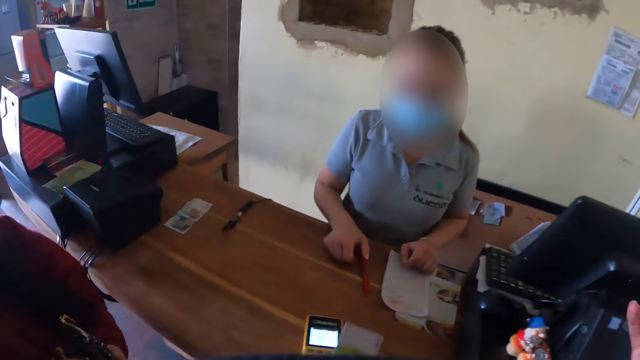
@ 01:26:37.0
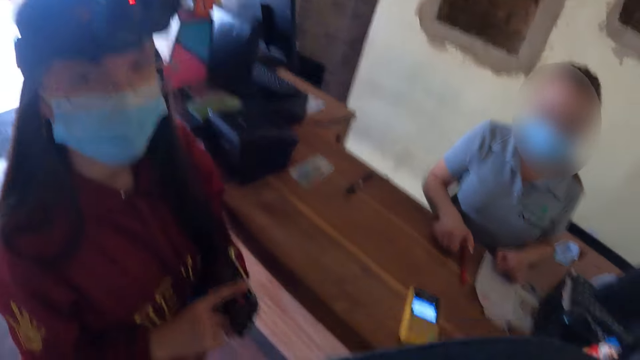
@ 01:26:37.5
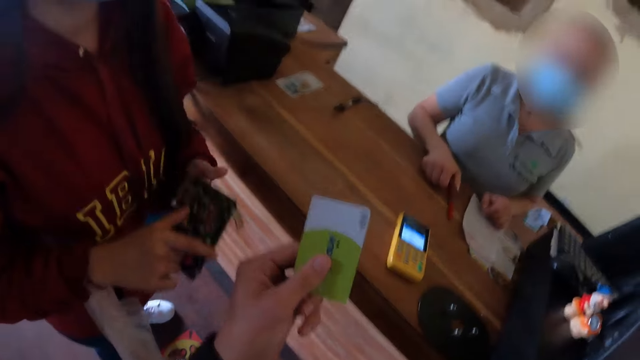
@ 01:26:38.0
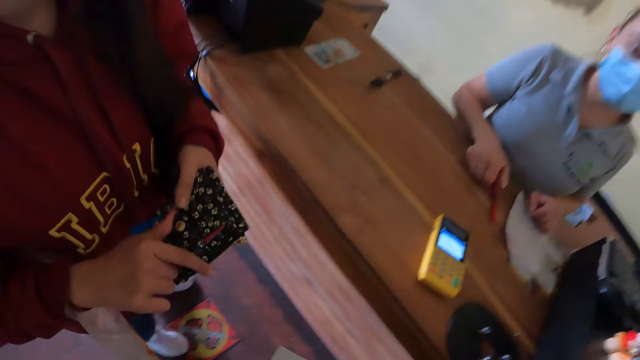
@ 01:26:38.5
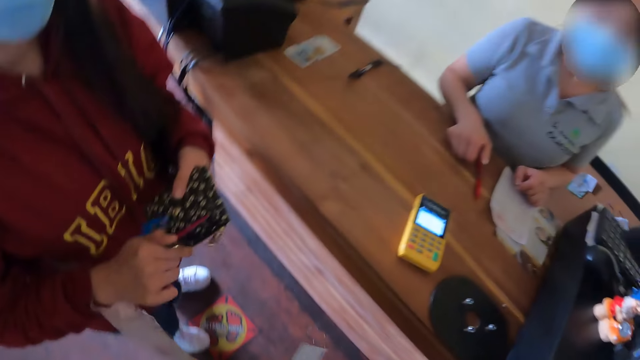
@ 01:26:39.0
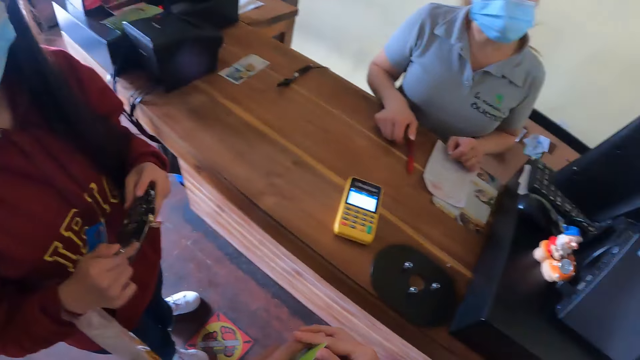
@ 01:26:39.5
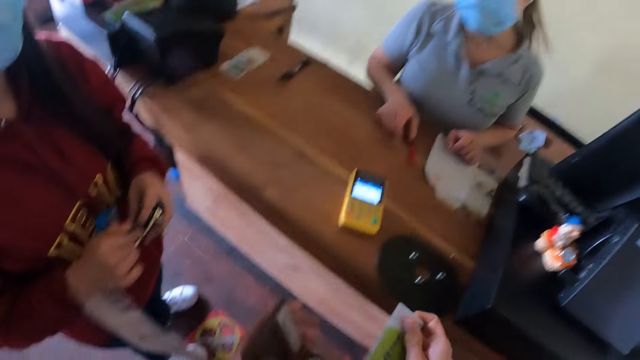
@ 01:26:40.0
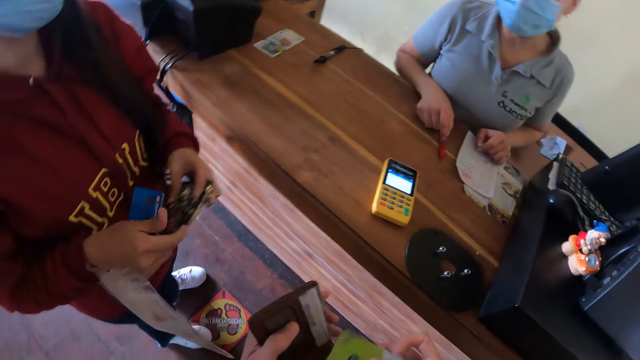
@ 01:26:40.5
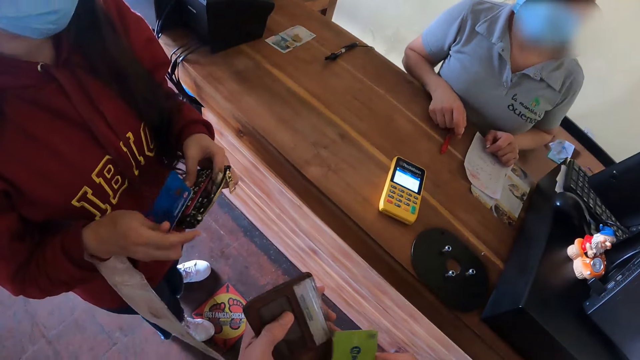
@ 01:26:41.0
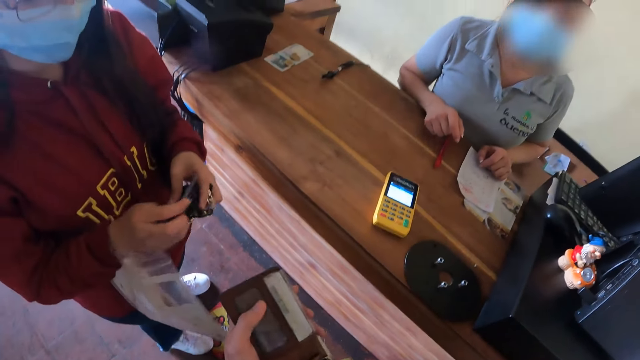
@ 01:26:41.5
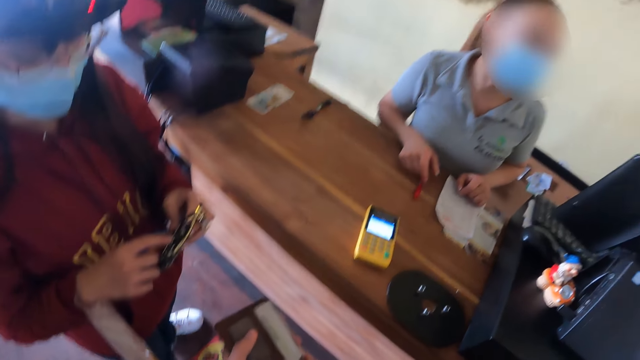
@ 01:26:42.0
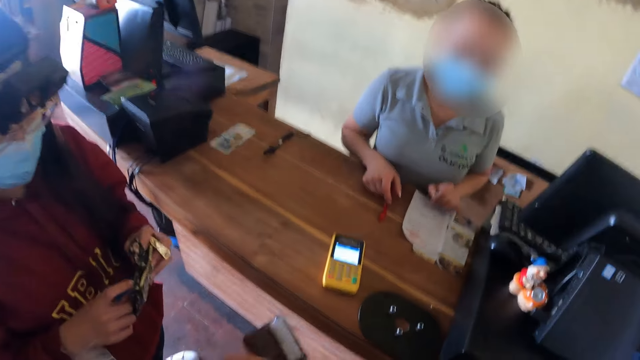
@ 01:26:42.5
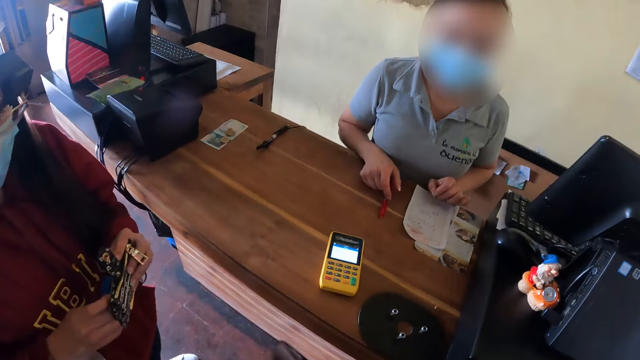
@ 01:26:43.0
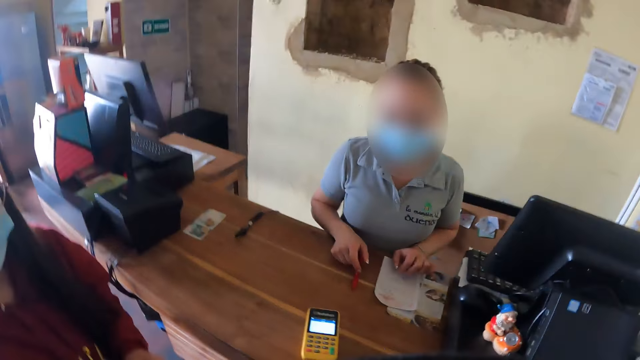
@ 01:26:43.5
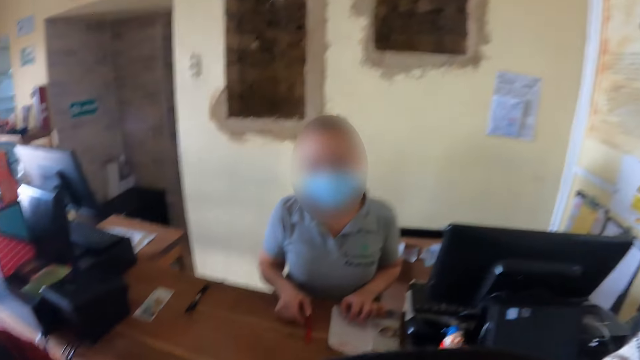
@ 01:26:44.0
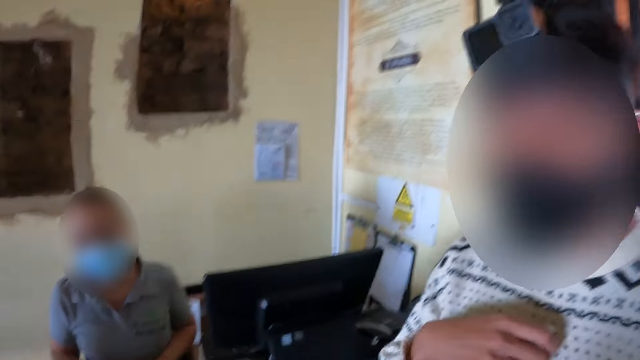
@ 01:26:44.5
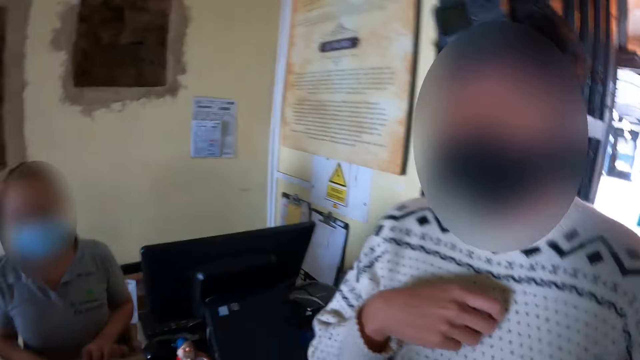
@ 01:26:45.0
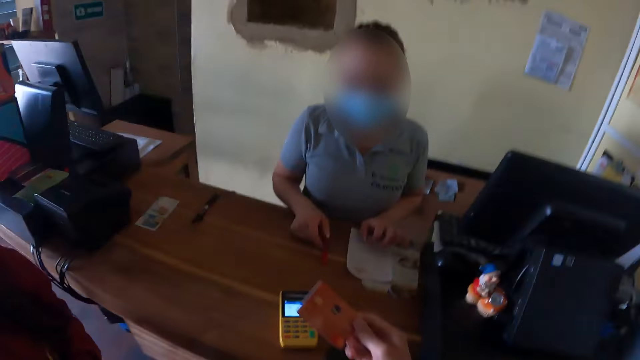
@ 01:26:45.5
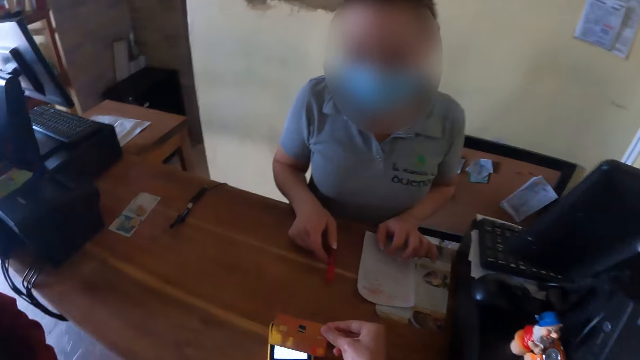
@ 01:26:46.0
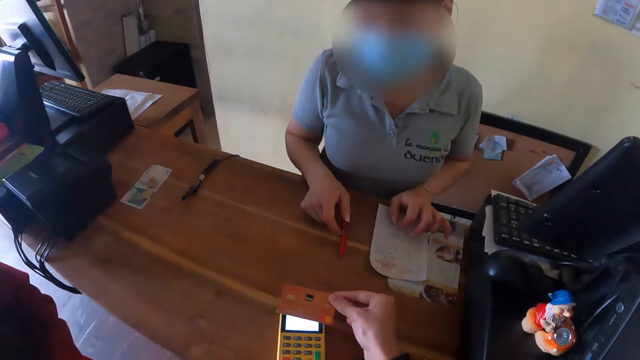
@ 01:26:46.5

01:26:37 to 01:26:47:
The camera wearer holds the card. They lift the card. They look around. They open the purse. They look around. A man converses with the camera wearer.

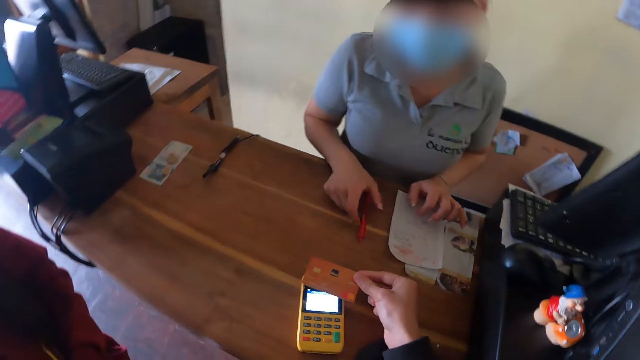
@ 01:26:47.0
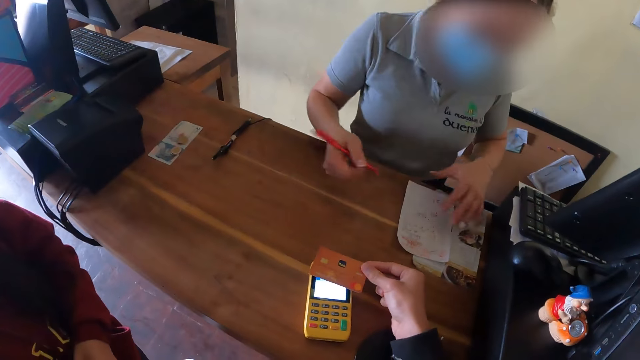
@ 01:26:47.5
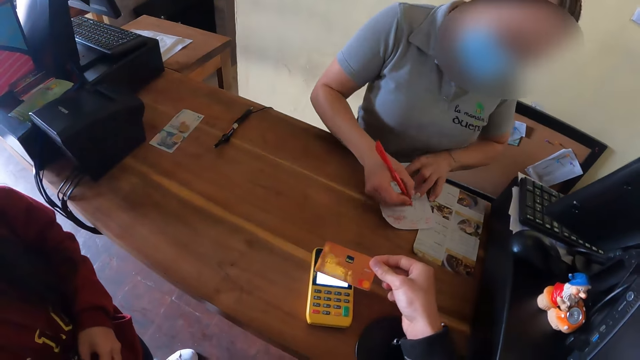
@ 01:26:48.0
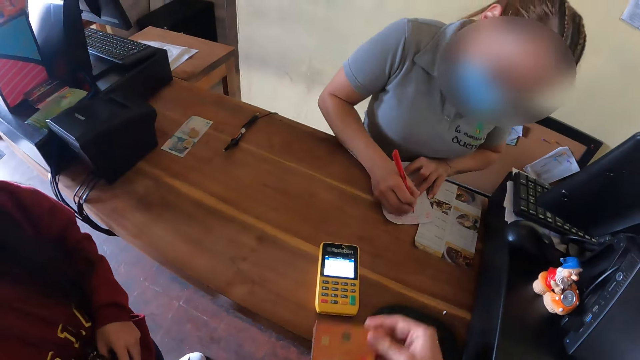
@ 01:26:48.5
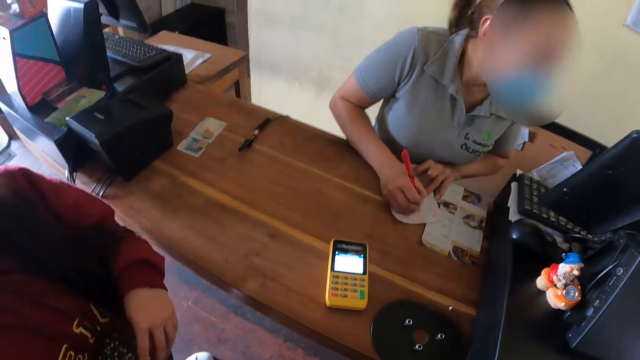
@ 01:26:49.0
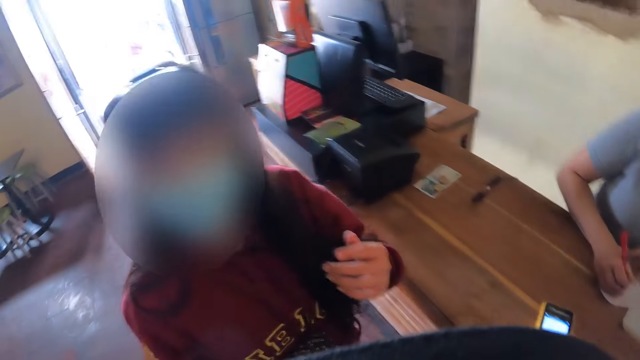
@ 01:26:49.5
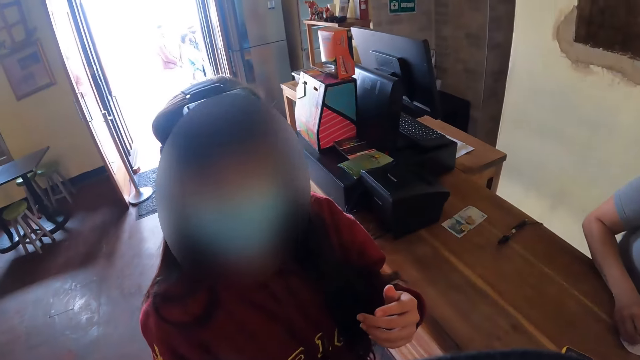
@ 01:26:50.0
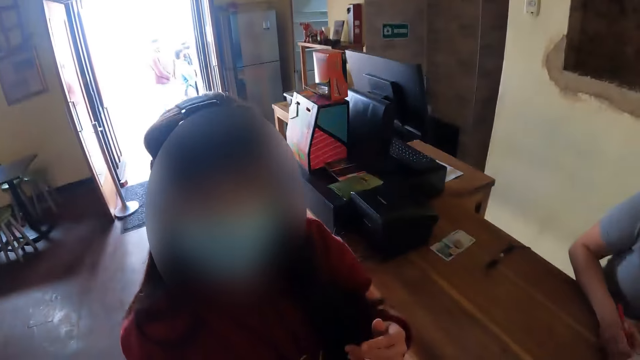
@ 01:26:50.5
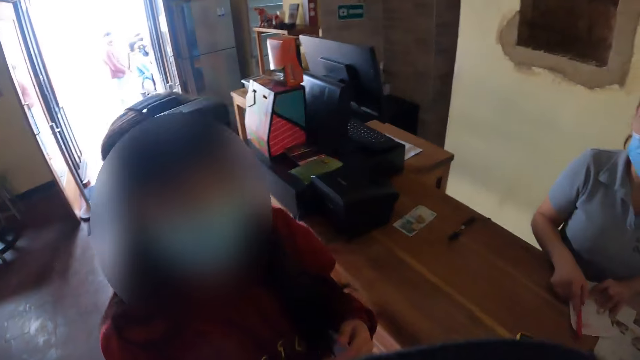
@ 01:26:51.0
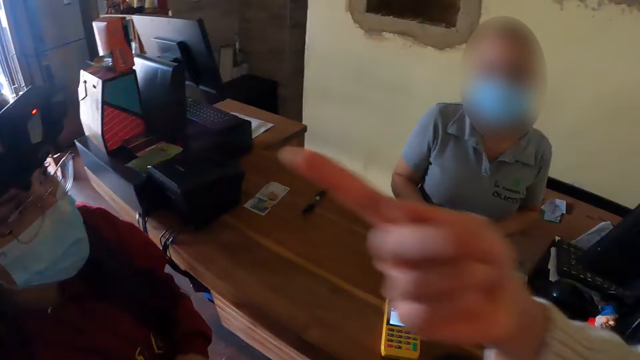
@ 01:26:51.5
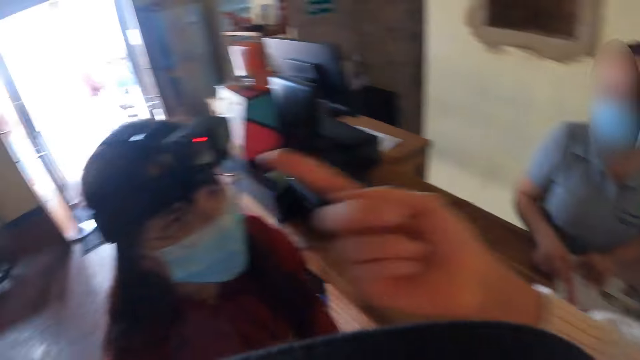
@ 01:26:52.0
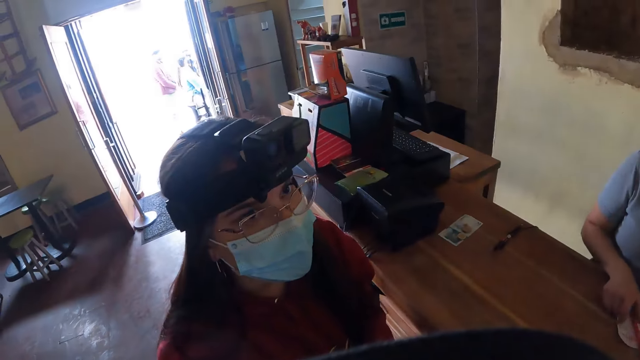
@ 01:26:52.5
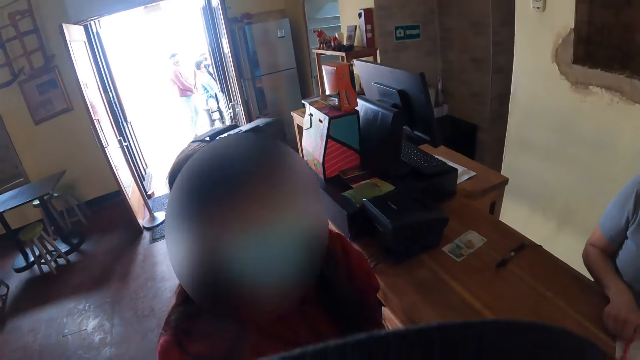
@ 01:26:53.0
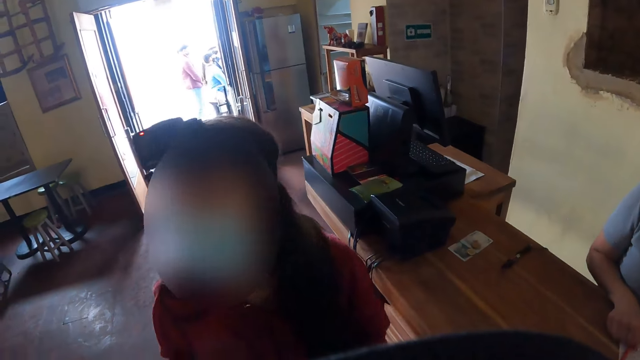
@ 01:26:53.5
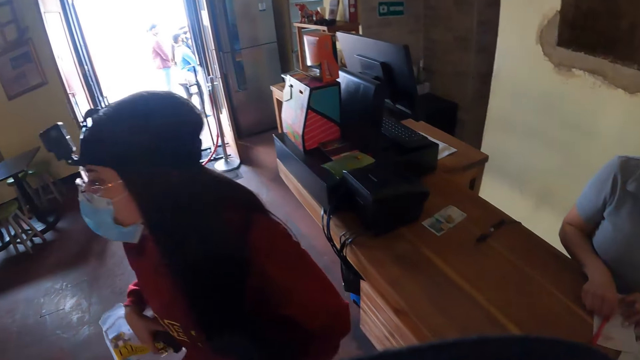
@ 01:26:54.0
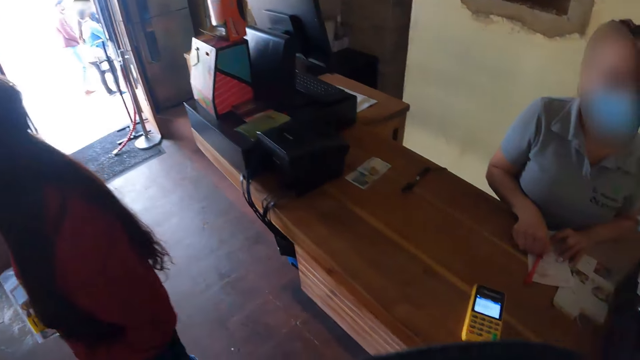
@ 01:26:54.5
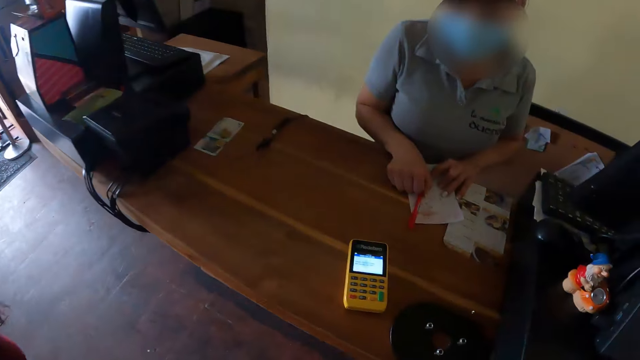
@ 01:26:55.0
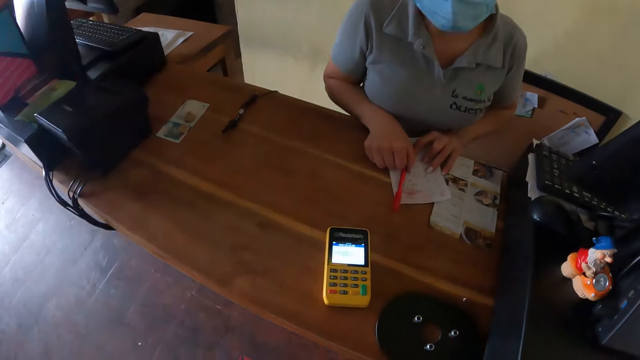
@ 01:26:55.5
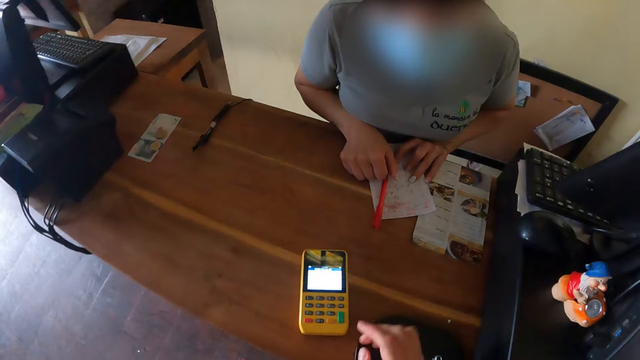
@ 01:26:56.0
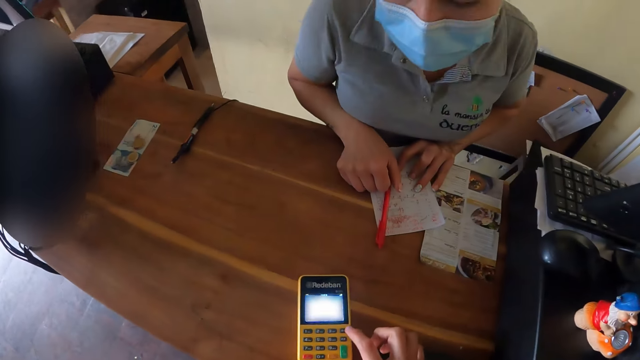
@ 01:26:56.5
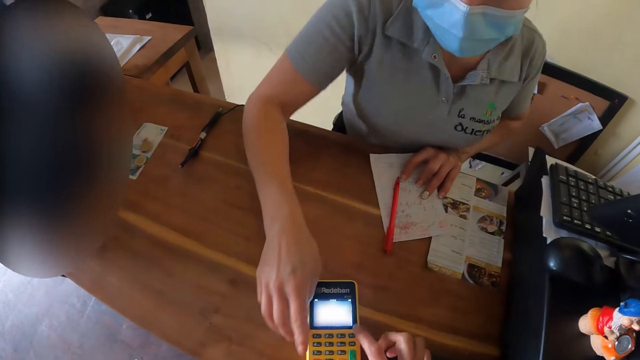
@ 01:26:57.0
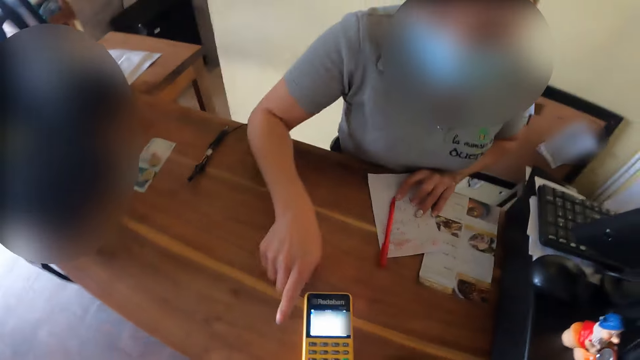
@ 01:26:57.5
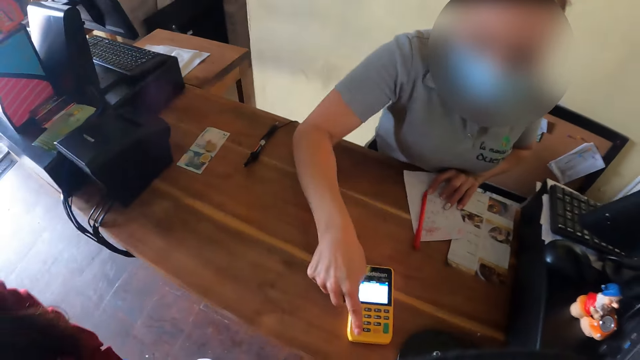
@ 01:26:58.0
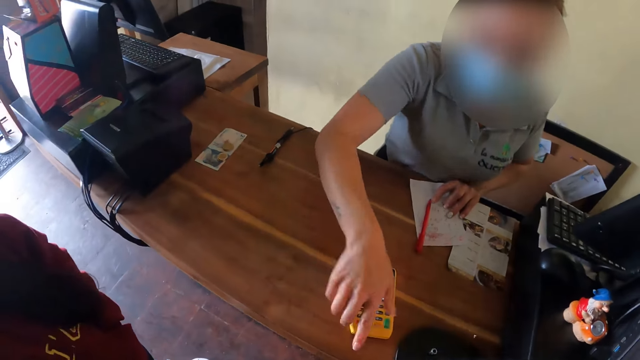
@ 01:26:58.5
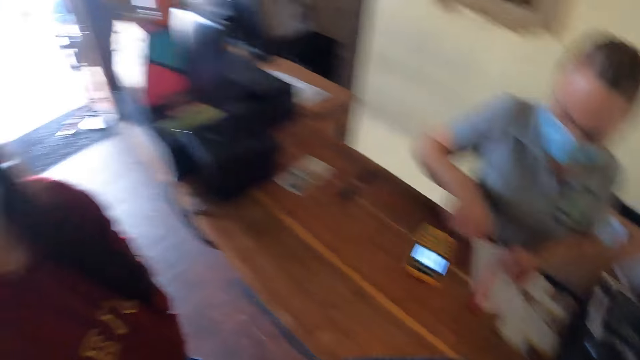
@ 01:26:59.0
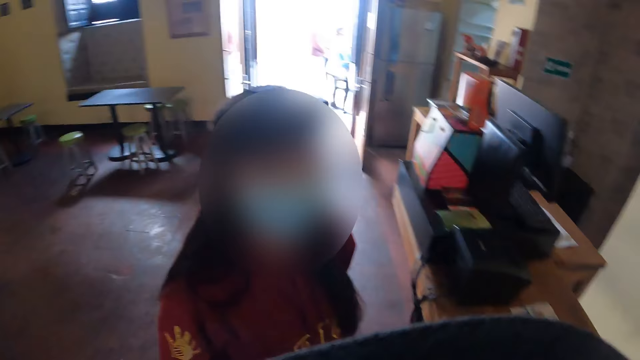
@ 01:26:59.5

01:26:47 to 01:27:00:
The camera wearer gives out the card. They hold the card. A woman lifts the hand. The camera wearer converses with the woman. They move the hand. They use the phone. The woman uses the phone.
